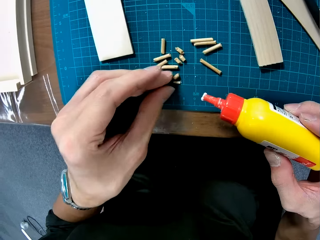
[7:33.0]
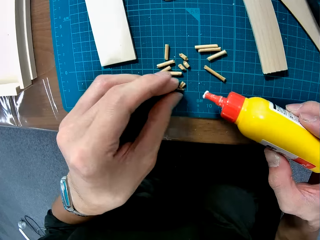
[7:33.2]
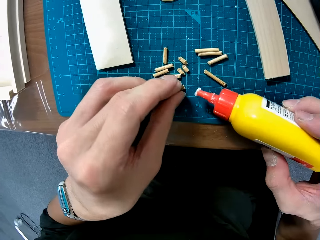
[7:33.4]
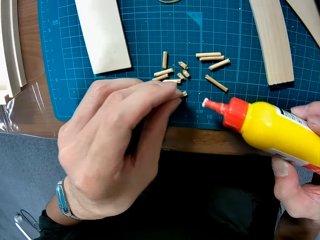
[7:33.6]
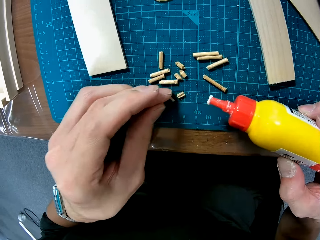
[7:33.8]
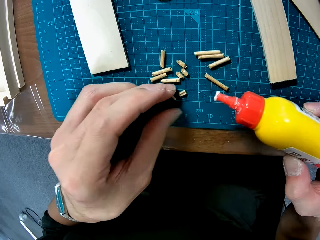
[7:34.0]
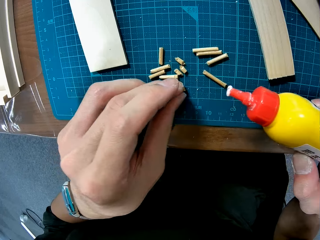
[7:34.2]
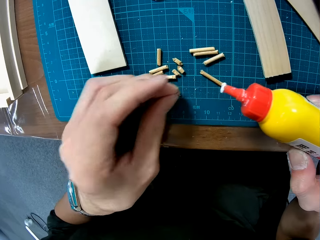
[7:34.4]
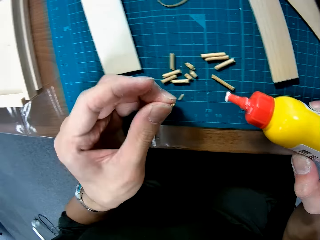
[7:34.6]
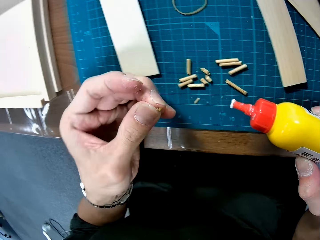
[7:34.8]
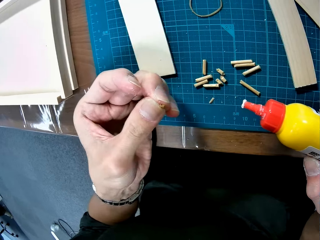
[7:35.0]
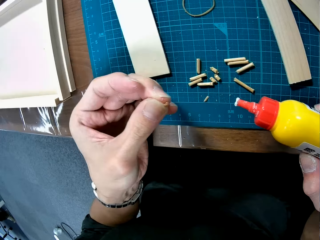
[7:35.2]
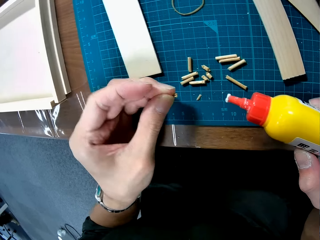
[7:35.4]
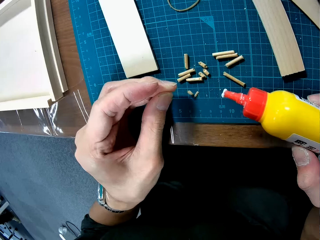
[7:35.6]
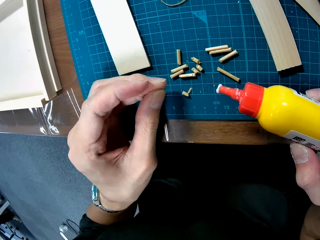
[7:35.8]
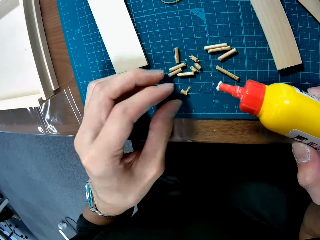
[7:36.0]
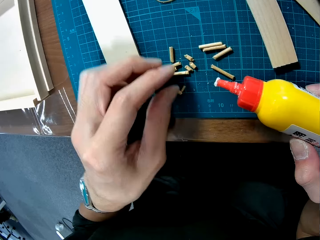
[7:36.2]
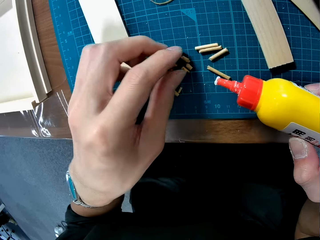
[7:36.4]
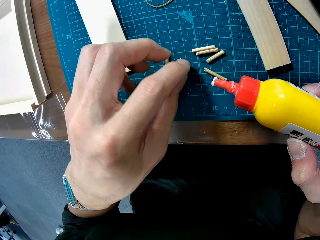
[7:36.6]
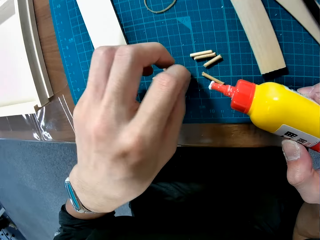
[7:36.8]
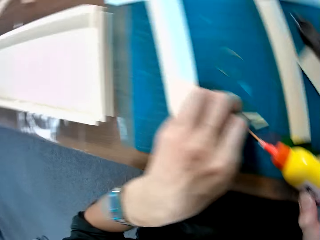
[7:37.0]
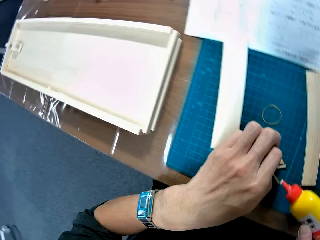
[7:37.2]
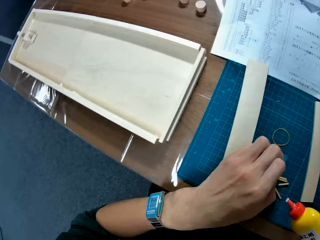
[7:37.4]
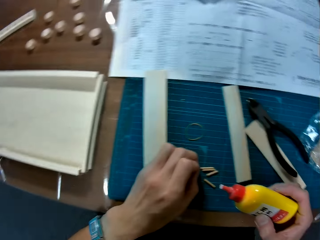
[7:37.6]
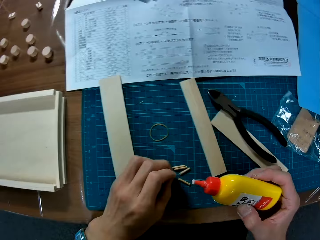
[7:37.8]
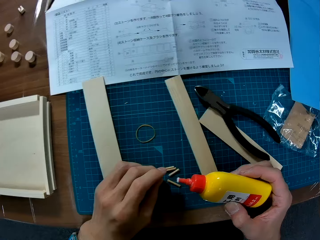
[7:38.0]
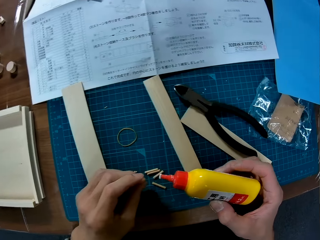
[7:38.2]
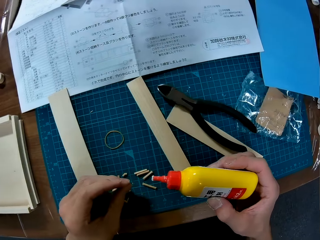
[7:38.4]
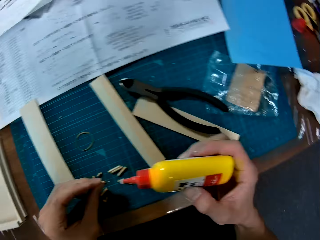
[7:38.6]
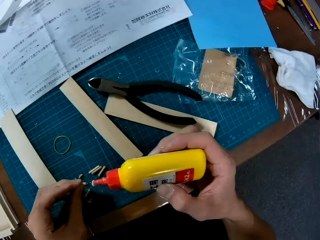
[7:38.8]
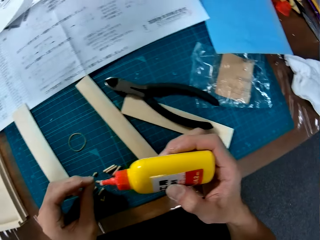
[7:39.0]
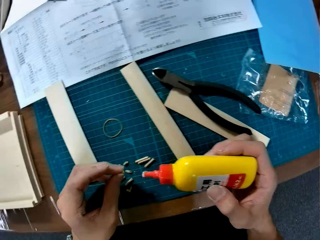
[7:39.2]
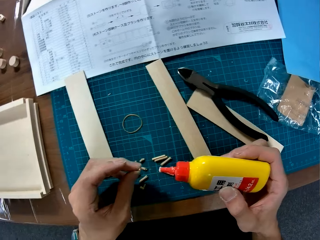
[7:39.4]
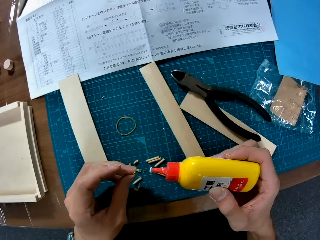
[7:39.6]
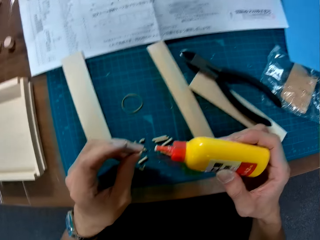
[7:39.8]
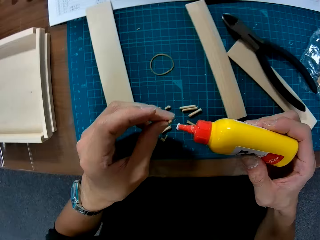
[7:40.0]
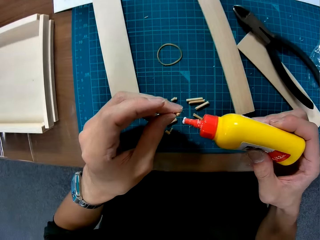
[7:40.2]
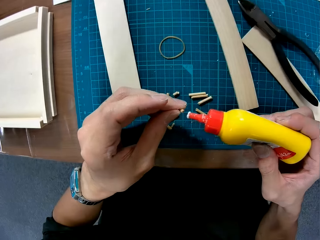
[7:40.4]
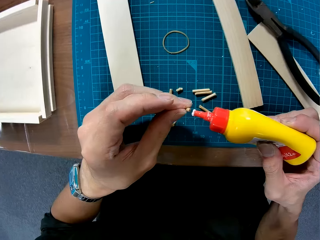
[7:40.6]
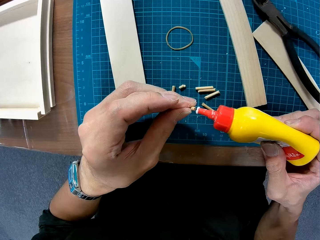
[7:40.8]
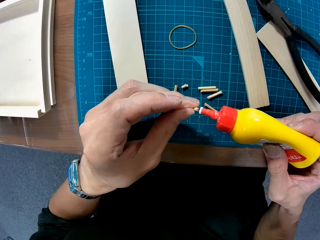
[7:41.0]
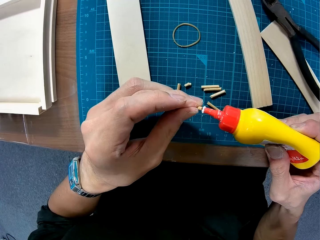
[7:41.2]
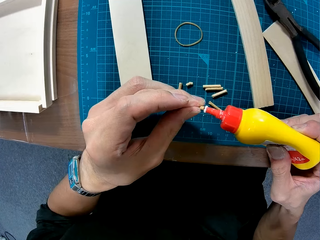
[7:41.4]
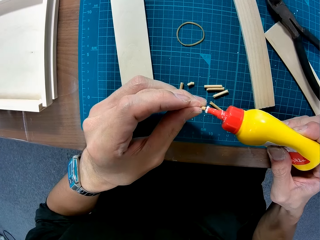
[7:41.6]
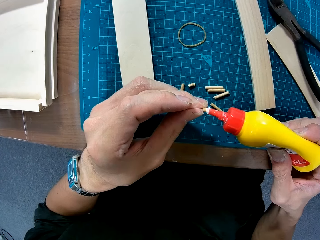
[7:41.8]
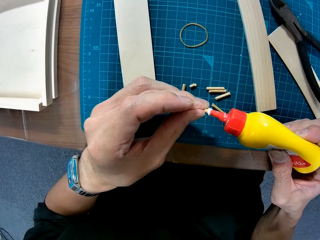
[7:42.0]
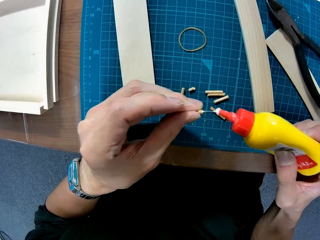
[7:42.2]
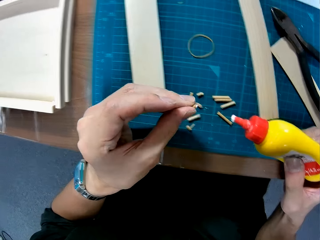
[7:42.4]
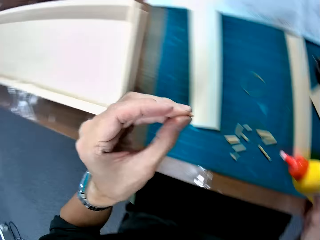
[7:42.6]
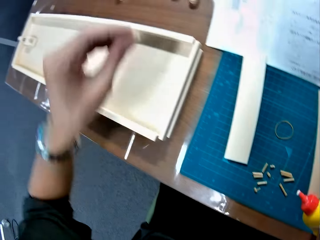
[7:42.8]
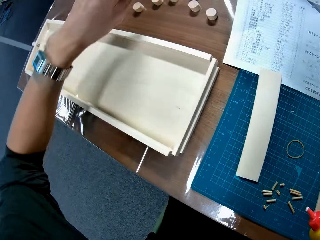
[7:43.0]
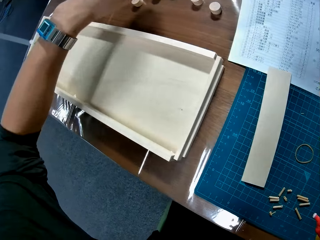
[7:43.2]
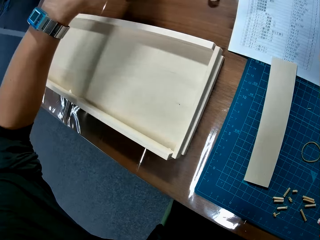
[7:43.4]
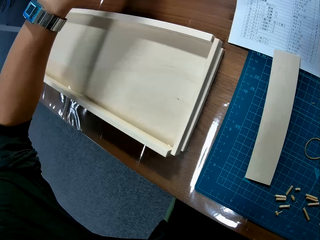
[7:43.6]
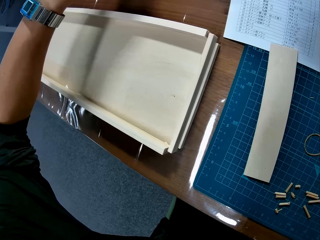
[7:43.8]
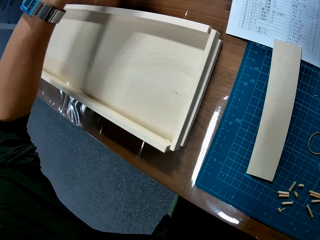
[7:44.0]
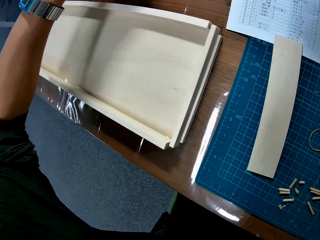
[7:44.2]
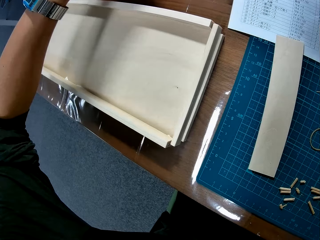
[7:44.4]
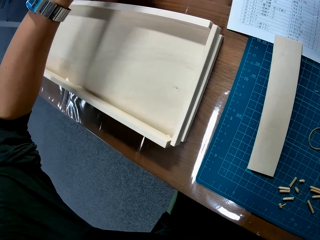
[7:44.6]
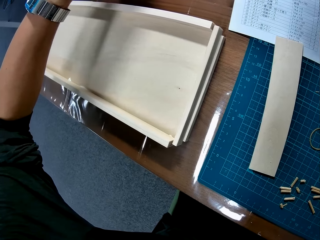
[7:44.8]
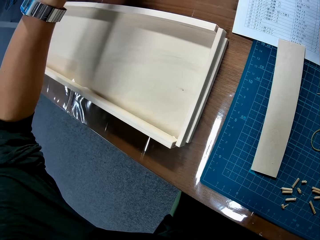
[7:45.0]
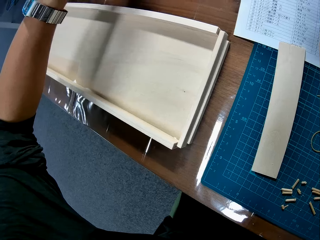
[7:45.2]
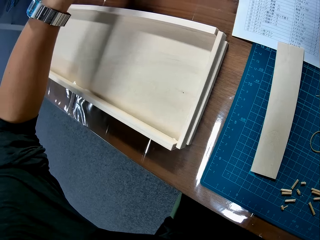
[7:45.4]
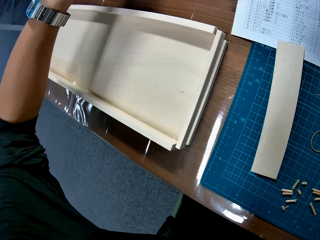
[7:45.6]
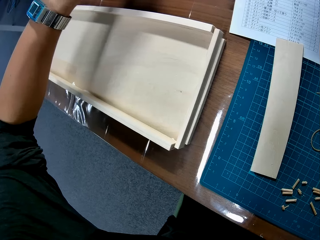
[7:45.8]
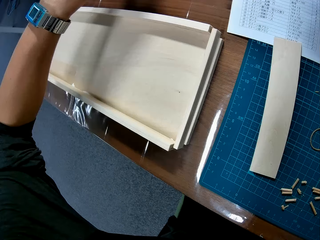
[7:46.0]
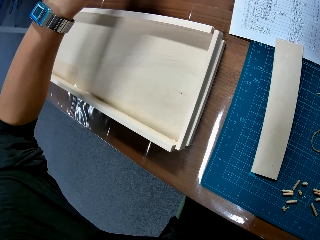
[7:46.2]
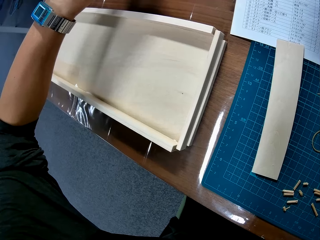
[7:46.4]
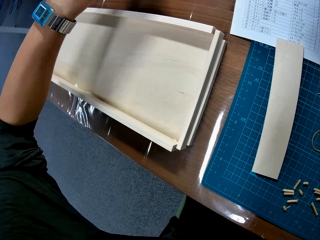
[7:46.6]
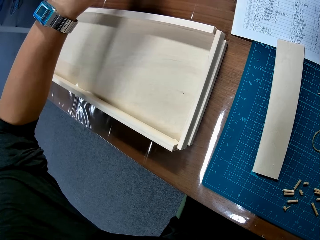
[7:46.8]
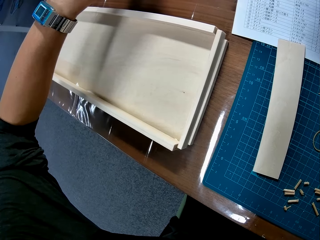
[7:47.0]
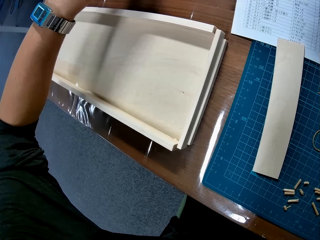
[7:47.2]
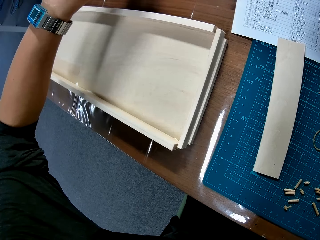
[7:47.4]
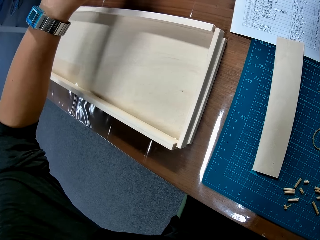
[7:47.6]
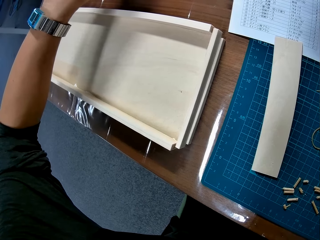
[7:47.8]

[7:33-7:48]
The camera wearer places the wooden curling pieces on the cutting mat. They pick the wooden curling piece. They adjust the pieces of wood on the table. They place the wooden curling pieces on the cutting mat. They pick the wooden curling piece. They apply the wood glue on the wooden curling piece. They stick the wooden curling piece in the wood puck.

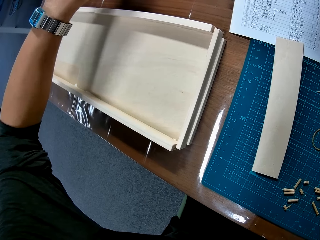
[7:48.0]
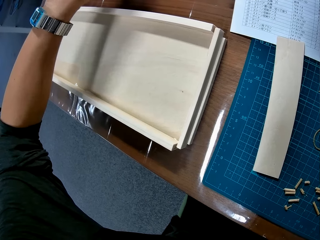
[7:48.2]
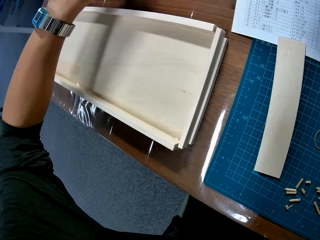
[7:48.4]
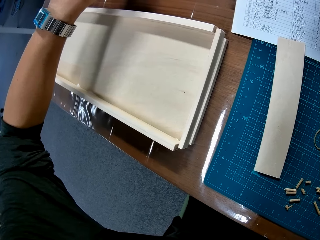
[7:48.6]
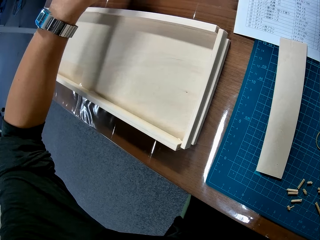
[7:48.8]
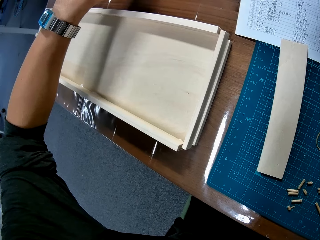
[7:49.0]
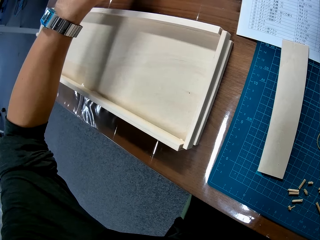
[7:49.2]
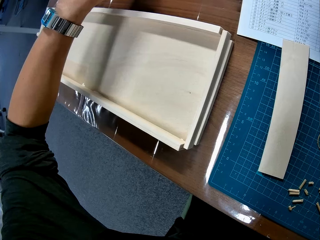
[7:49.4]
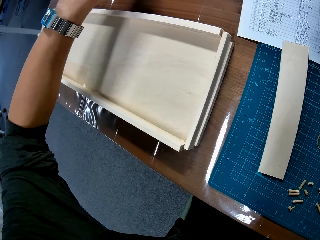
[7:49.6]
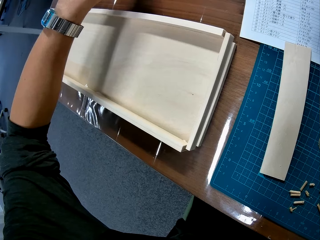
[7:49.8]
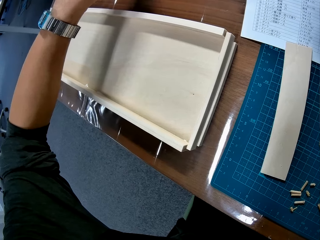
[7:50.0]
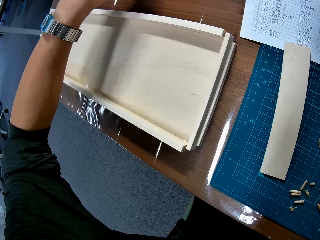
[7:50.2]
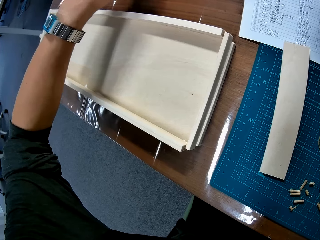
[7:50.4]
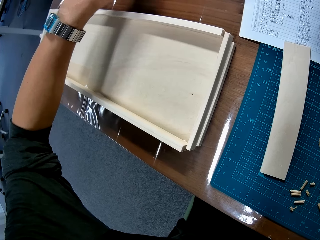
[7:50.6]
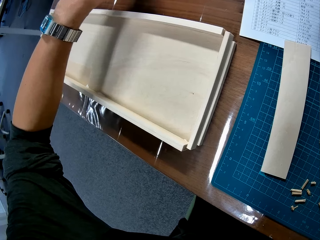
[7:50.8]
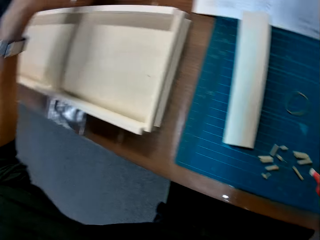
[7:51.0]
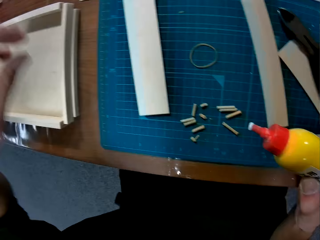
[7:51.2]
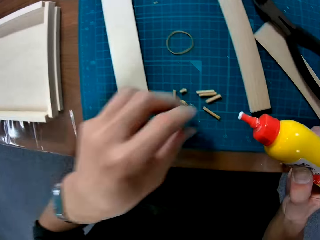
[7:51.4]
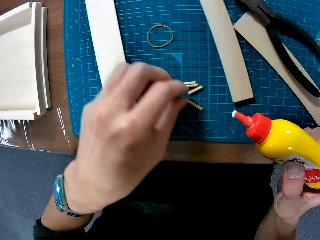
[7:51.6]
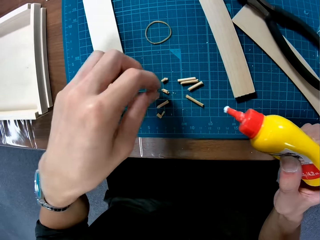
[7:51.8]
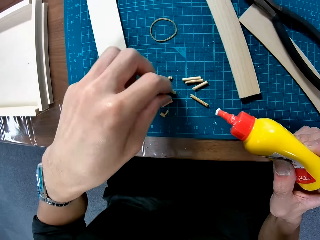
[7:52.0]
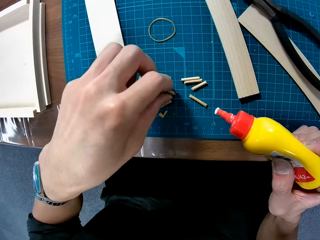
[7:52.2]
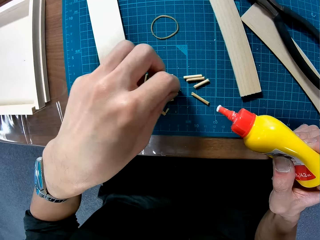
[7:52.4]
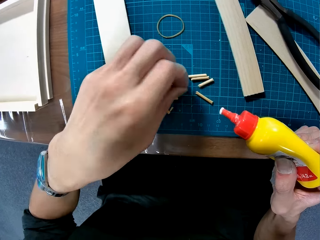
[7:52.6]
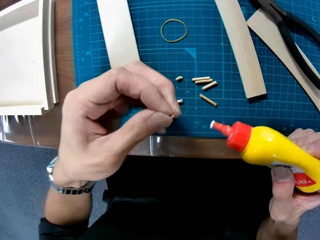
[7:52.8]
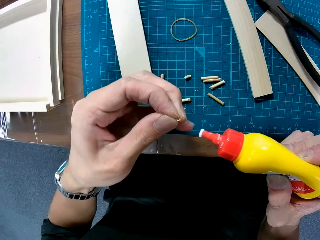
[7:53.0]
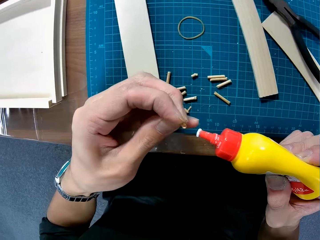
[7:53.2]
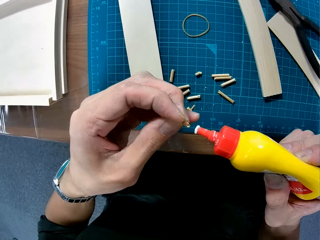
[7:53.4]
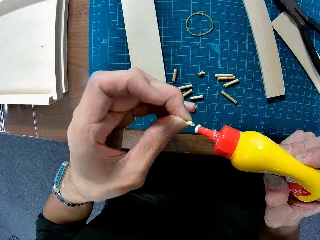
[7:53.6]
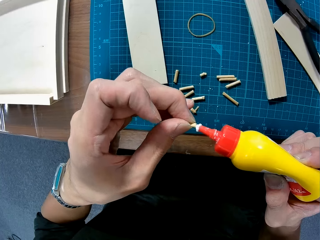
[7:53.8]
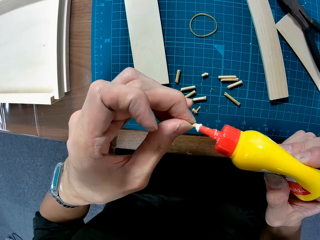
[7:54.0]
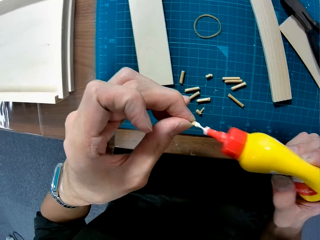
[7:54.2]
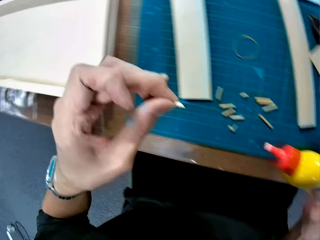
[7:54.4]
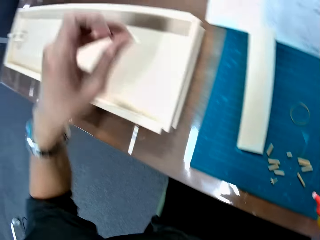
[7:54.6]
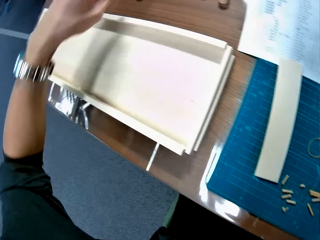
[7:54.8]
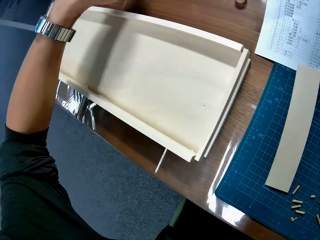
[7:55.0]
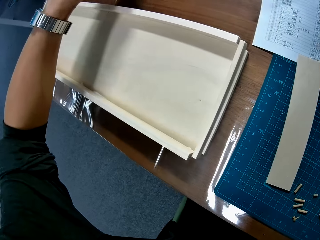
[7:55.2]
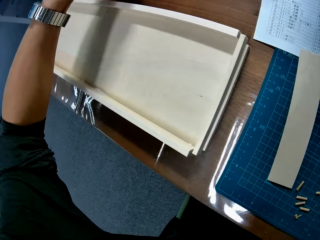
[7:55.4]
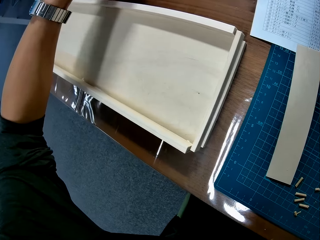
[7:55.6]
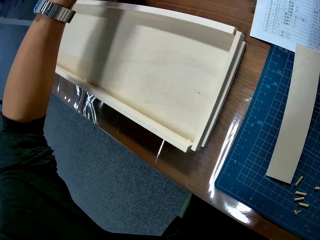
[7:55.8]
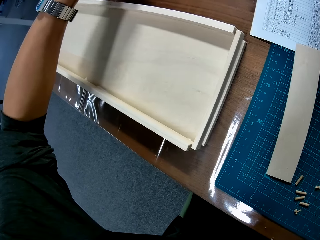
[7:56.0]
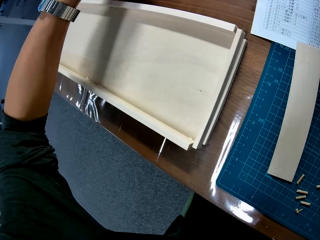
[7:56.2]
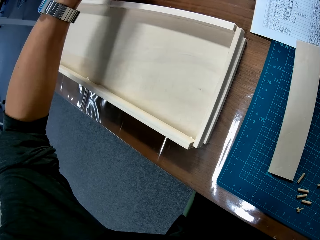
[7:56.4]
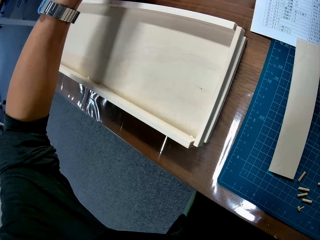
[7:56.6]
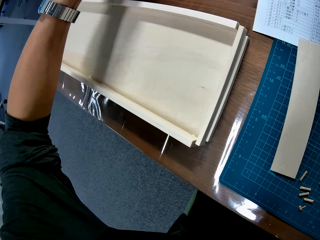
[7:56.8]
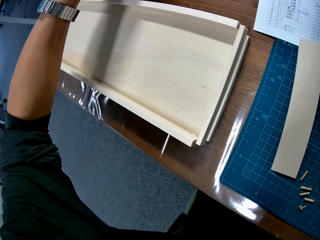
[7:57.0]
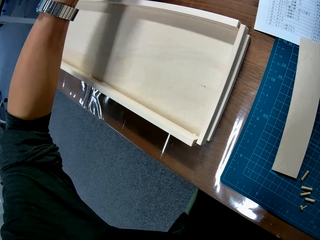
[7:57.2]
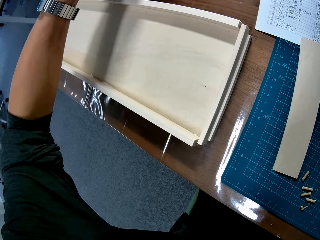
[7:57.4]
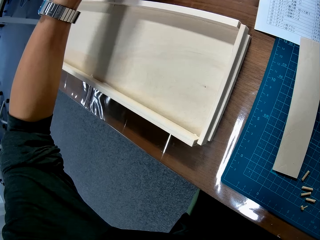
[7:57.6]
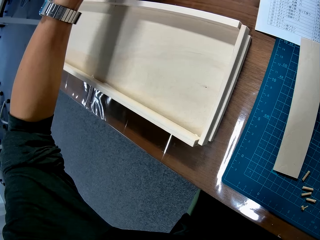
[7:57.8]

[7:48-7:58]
The camera wearer picks the wooden curling piece on the table. They apply the wood glue on the wooden curling piece. They stick together the wooden curling pieces.
